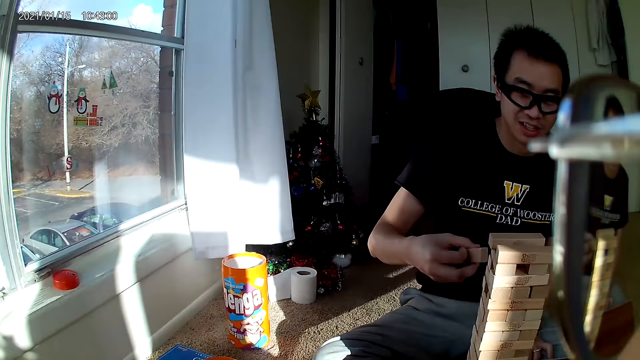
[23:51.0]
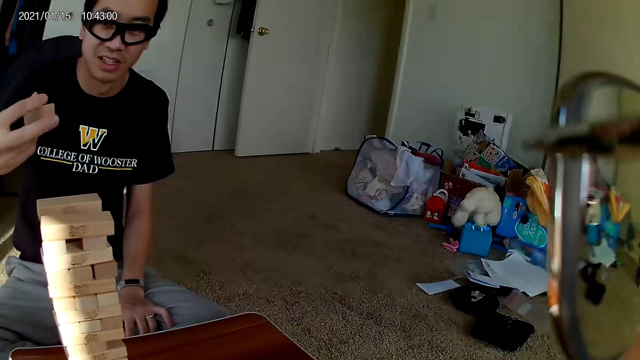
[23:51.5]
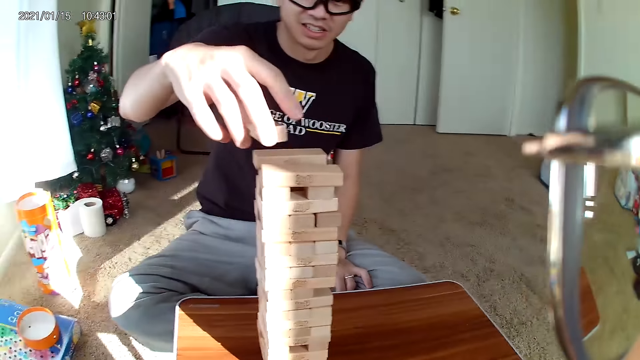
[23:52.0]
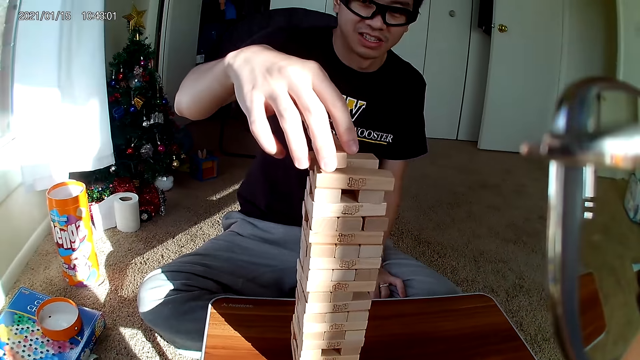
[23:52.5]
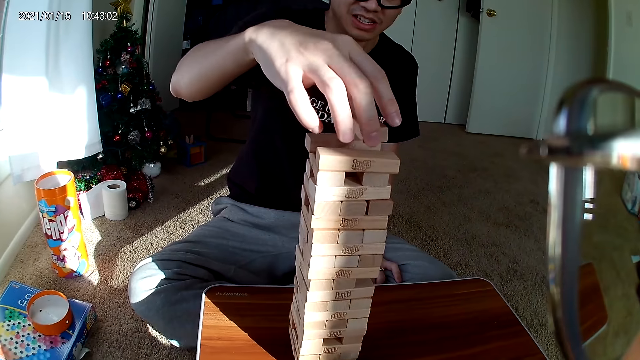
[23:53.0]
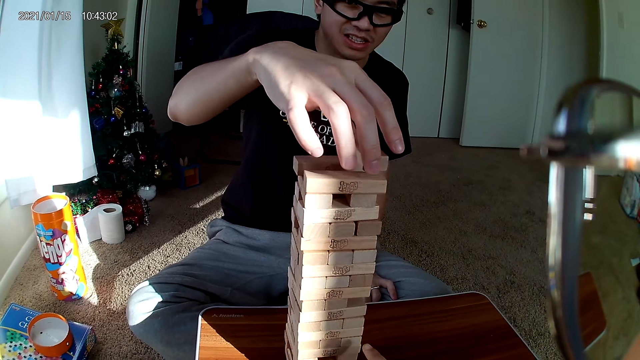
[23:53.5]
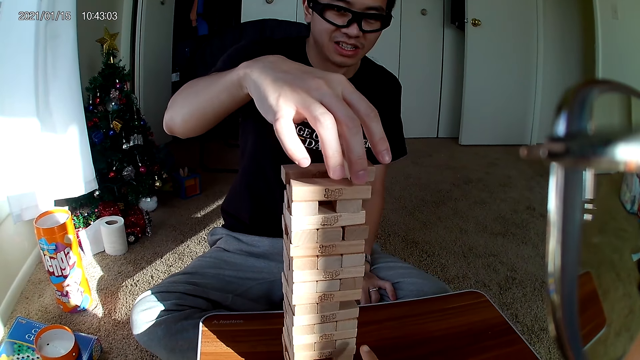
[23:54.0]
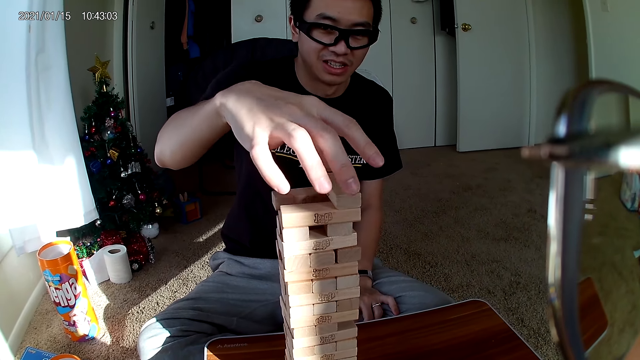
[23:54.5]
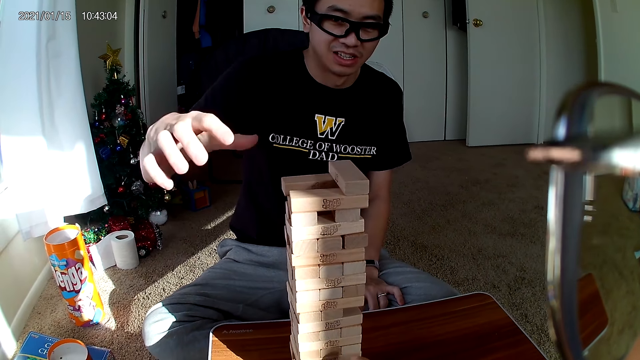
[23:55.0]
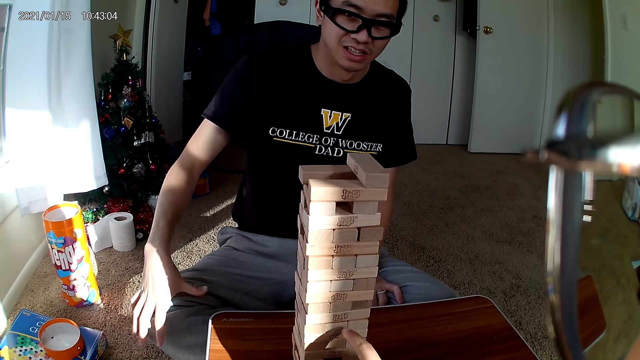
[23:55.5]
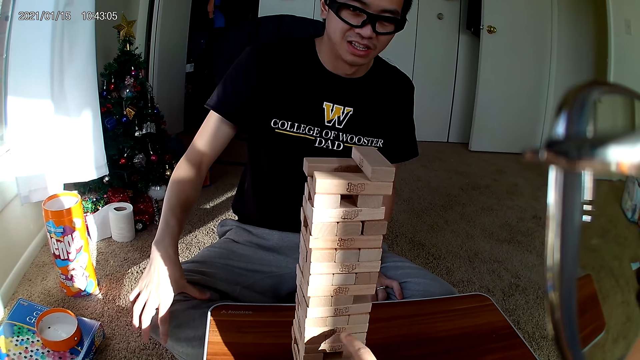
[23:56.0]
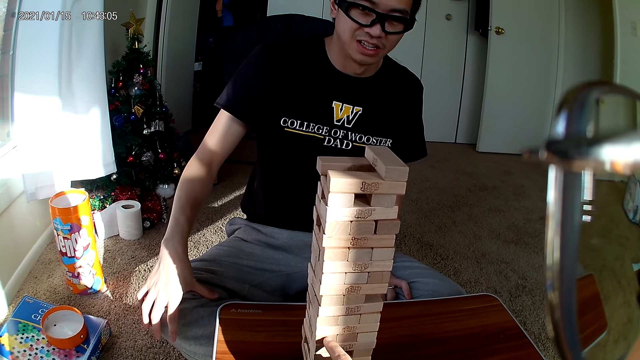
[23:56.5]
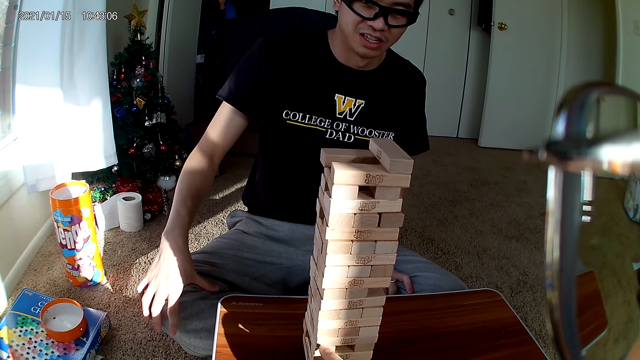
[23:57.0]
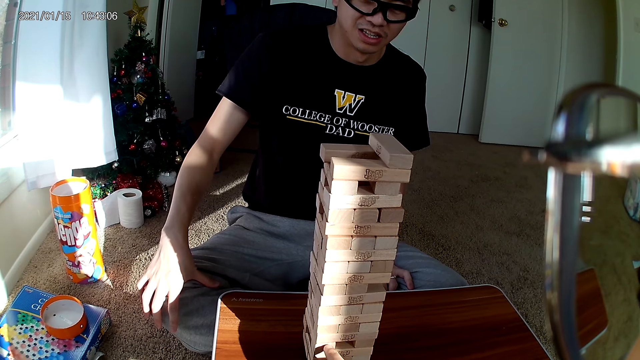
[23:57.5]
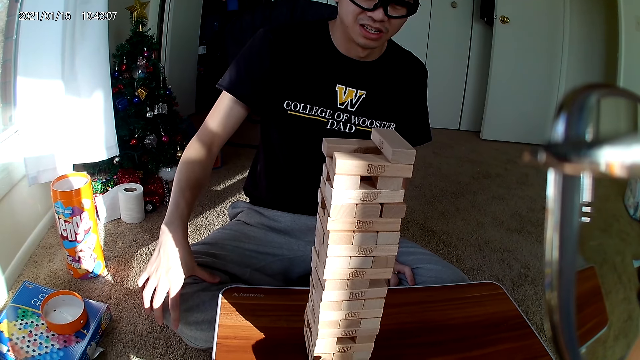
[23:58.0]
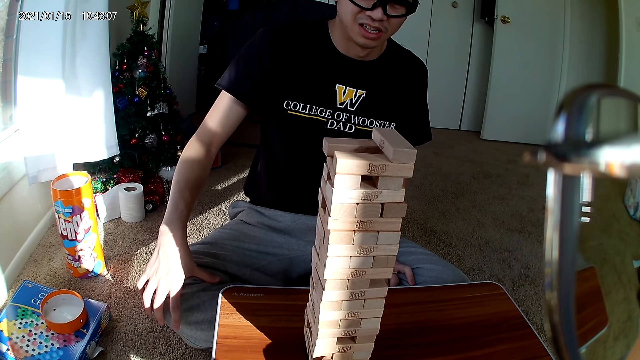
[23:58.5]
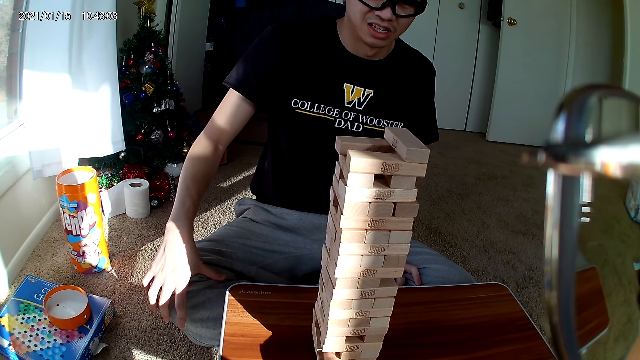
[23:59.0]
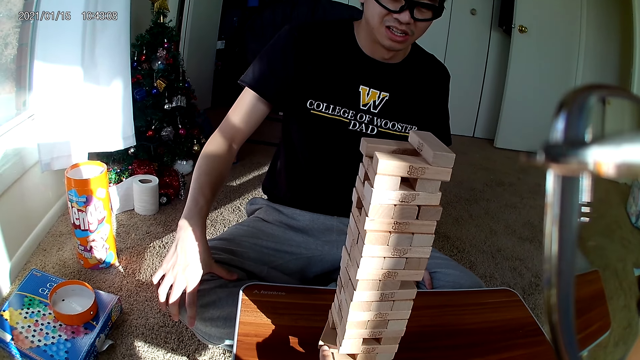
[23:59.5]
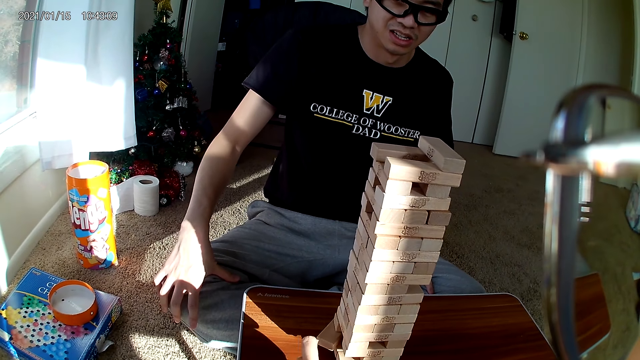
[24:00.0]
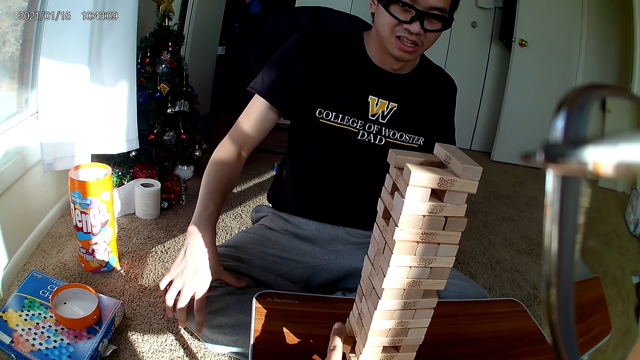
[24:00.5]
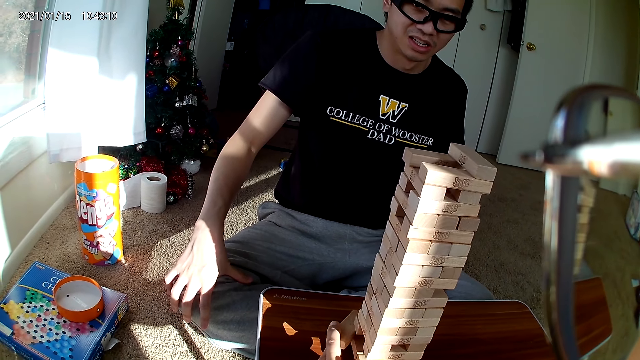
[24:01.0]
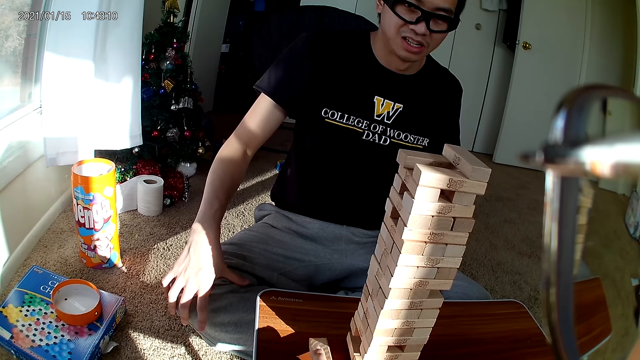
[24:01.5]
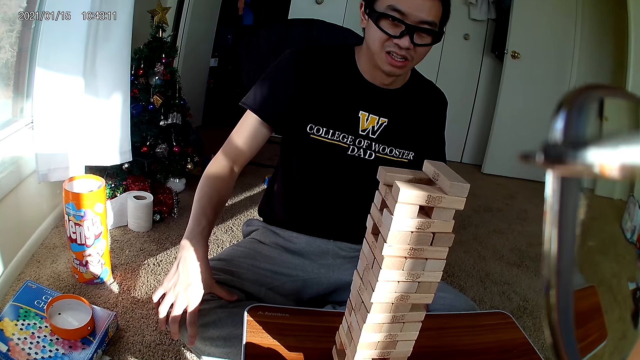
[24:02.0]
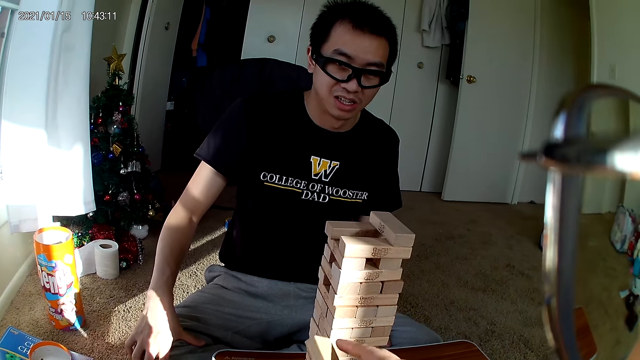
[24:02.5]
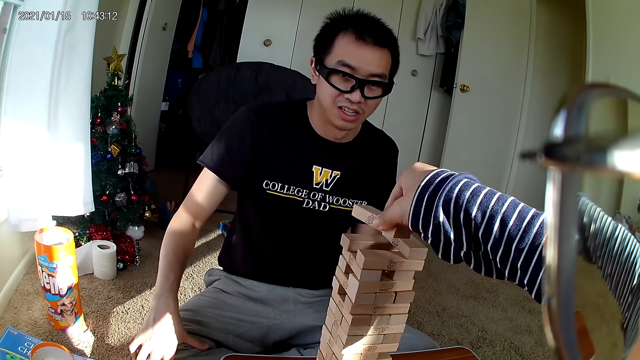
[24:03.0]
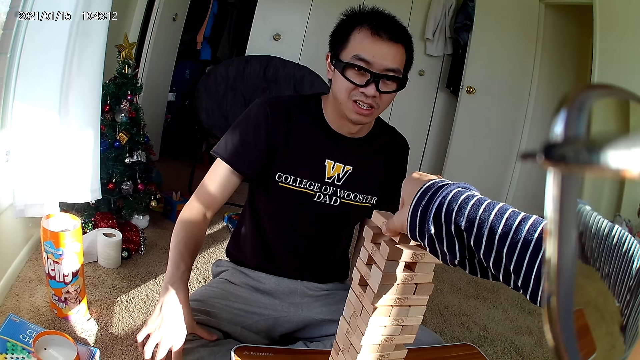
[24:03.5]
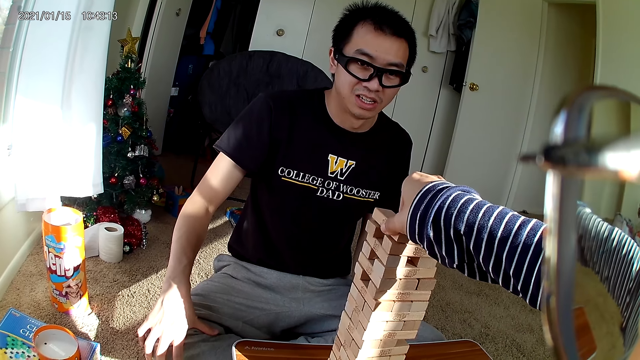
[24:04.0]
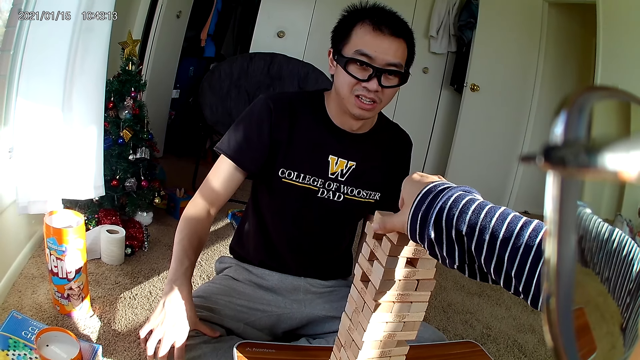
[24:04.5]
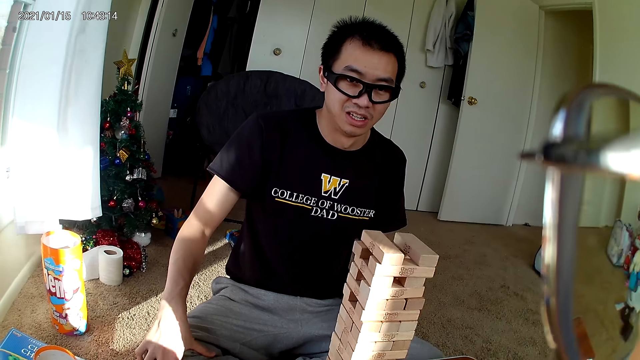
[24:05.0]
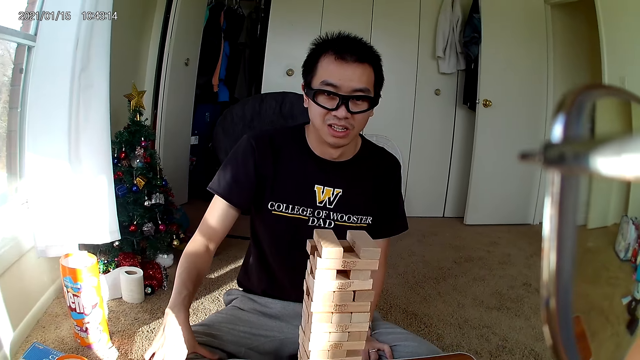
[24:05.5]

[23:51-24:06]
A man puts the wooden piece in his right hand on the puzzle, on top. The camera wearer touches the puzzle with her right hand. She removes a wooden piece from the puzzle with her right hand. She puts the wooden piece on the puzzle at the top with her right hand.

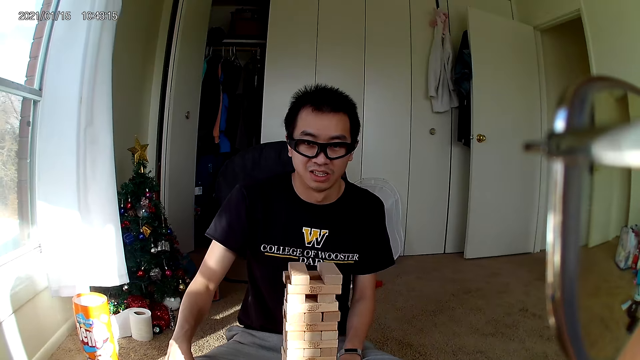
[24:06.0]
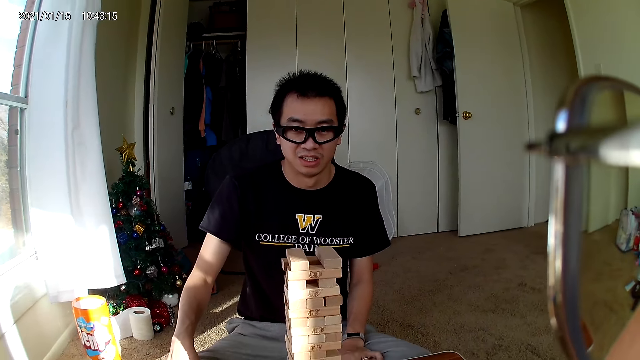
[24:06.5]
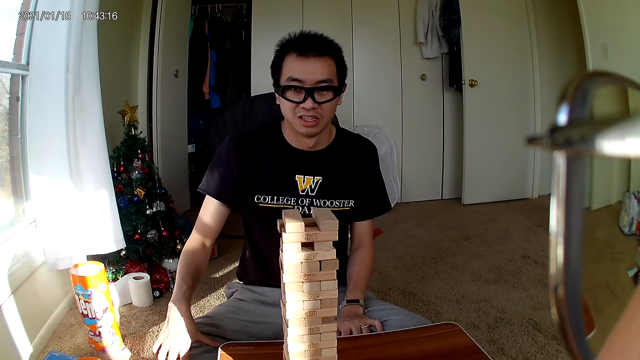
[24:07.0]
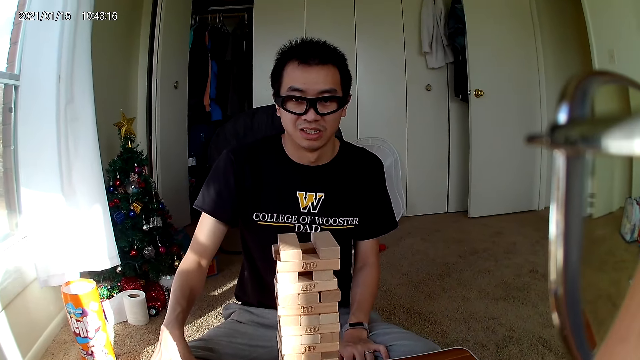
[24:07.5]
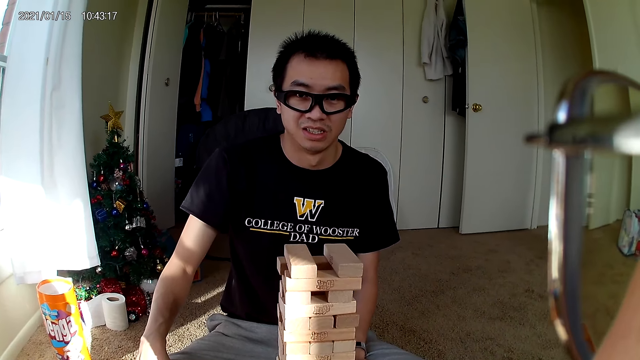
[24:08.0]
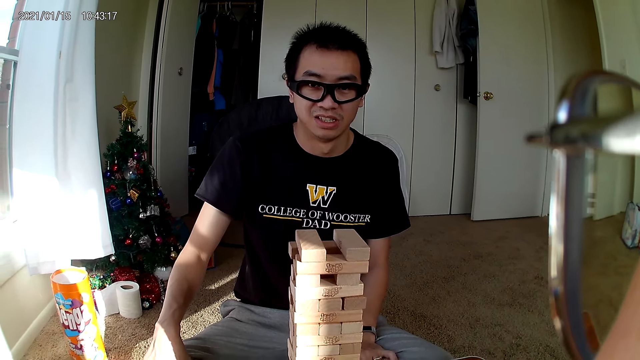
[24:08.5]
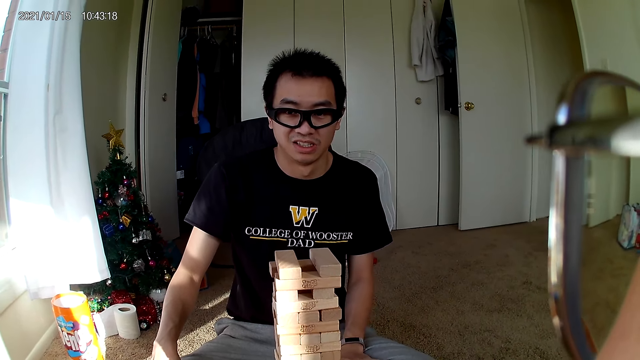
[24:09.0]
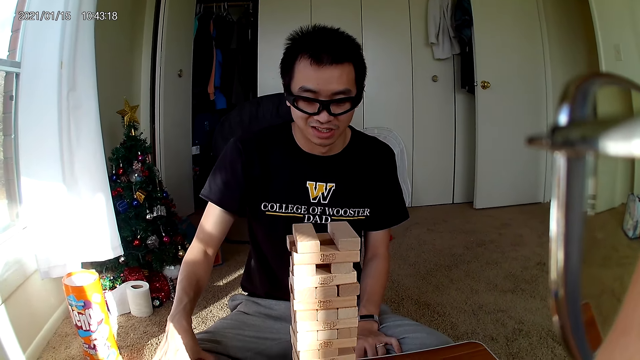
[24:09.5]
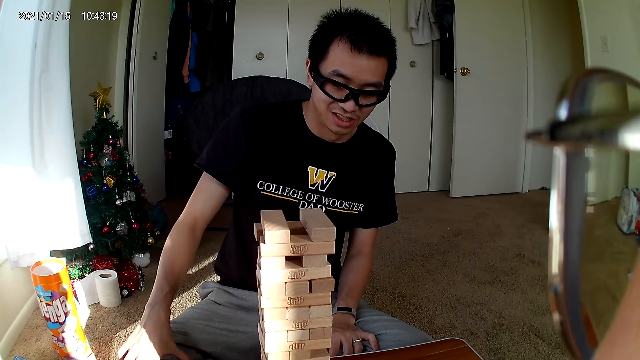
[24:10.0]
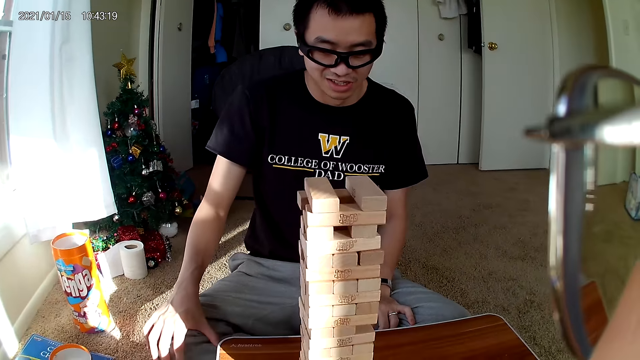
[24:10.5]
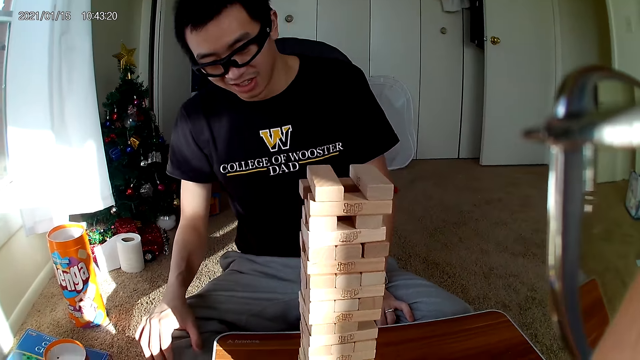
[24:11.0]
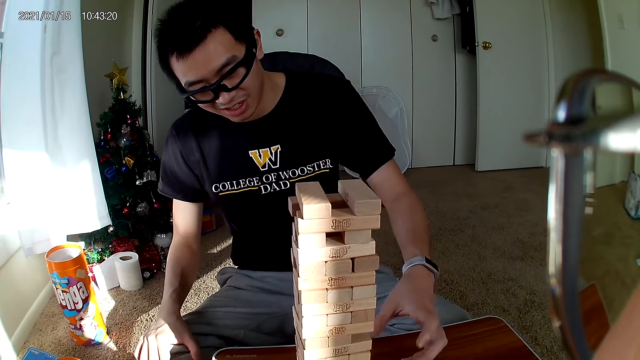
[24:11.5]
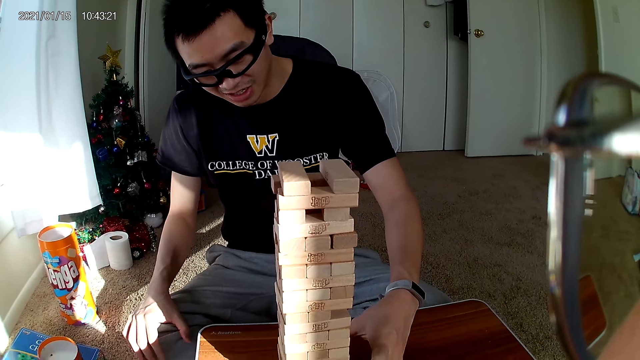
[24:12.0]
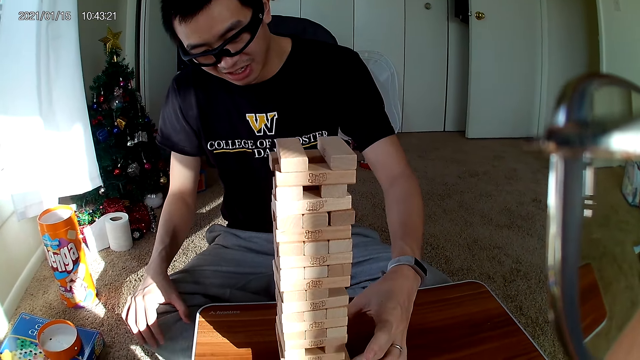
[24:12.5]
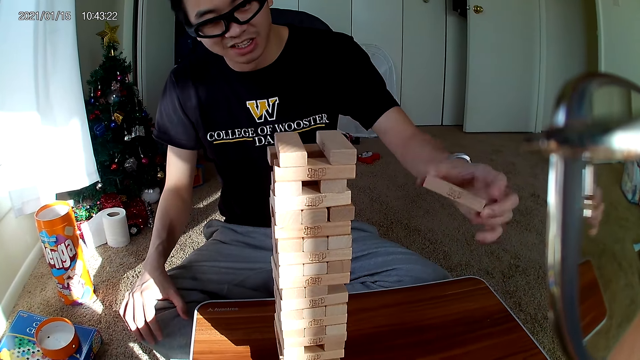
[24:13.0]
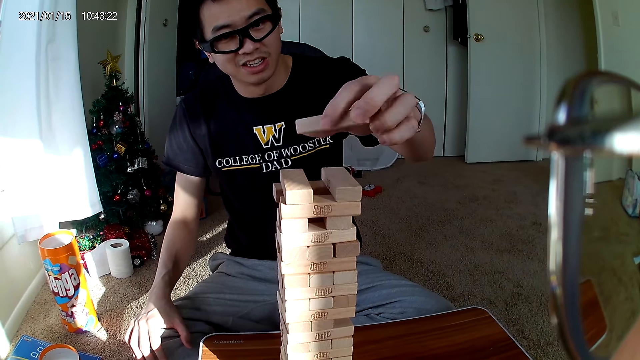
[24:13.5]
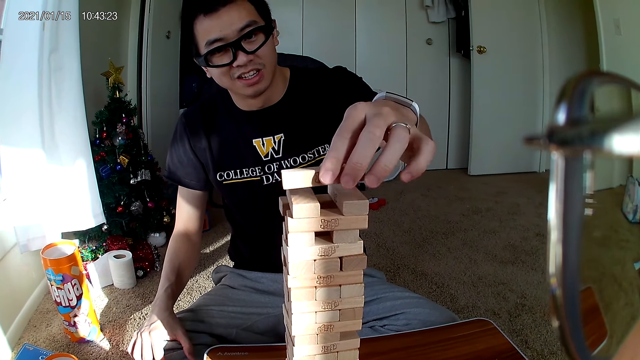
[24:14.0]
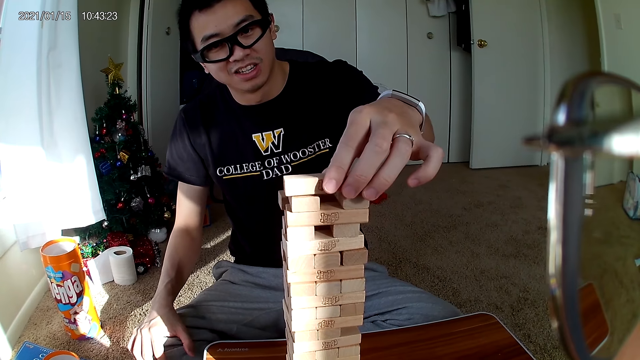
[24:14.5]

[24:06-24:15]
A man removes a piece of wood from the puzzle with his left hand. He puts the wooden piece in his left hand on the puzzle, on top.
